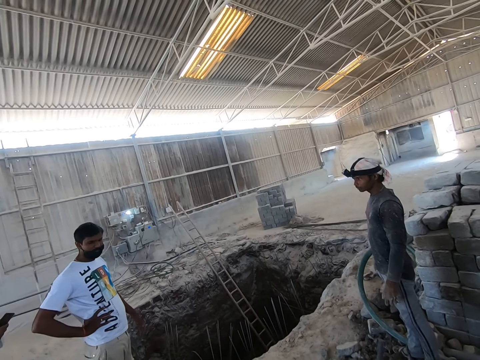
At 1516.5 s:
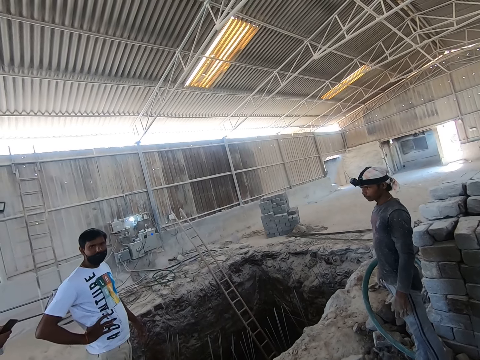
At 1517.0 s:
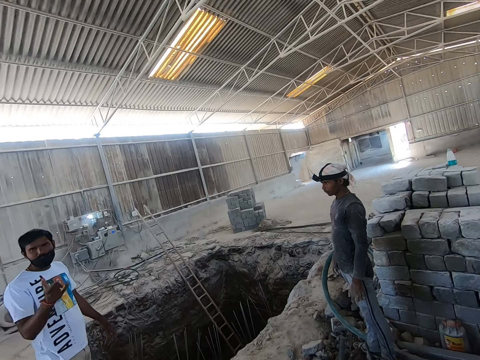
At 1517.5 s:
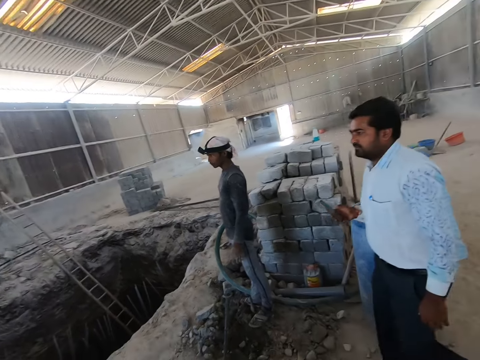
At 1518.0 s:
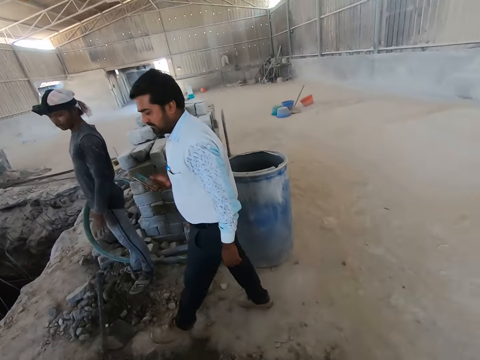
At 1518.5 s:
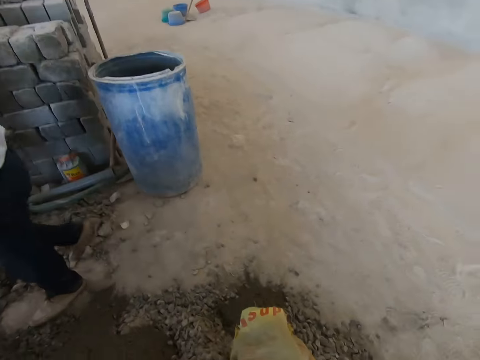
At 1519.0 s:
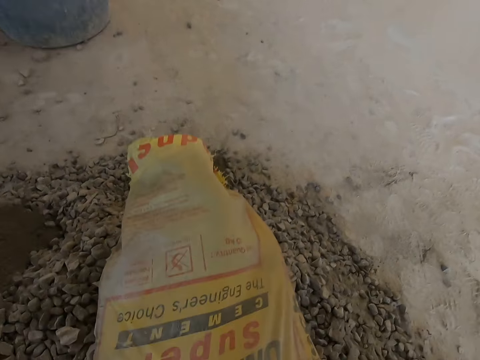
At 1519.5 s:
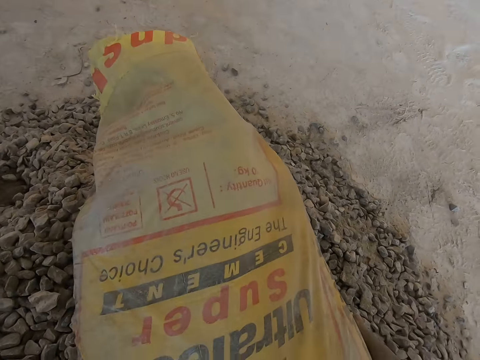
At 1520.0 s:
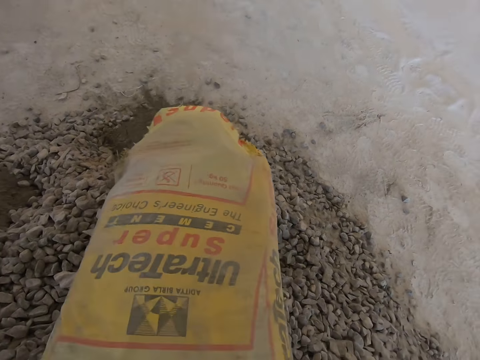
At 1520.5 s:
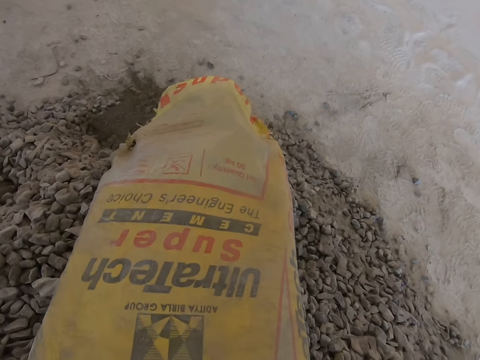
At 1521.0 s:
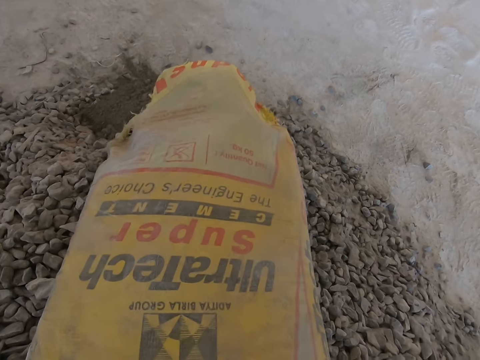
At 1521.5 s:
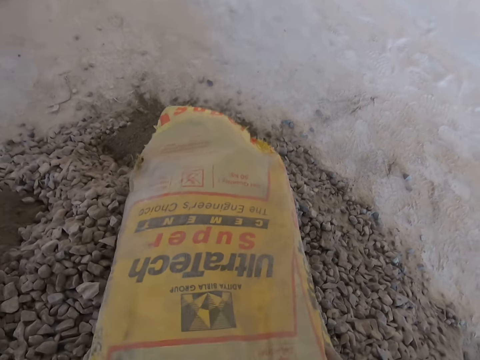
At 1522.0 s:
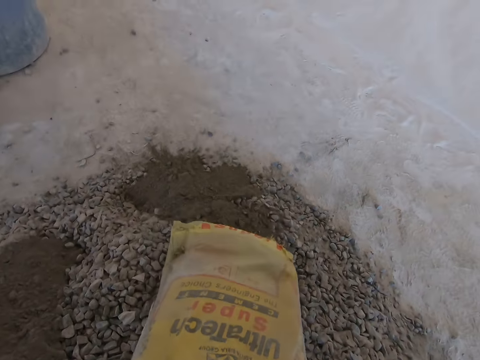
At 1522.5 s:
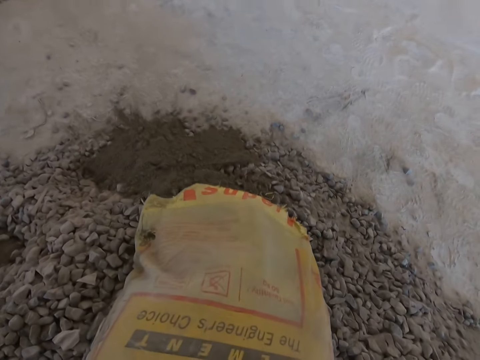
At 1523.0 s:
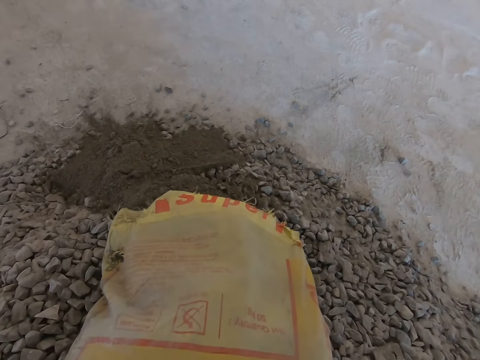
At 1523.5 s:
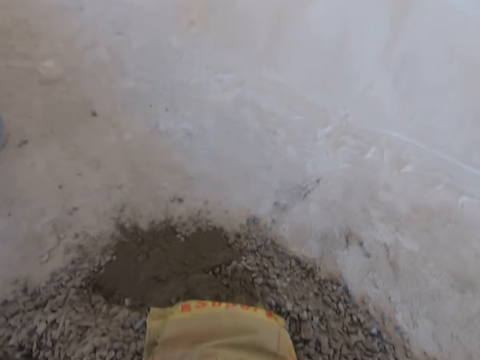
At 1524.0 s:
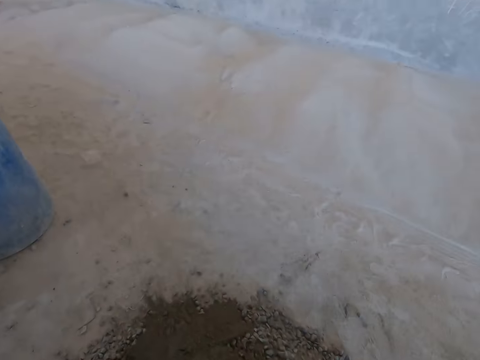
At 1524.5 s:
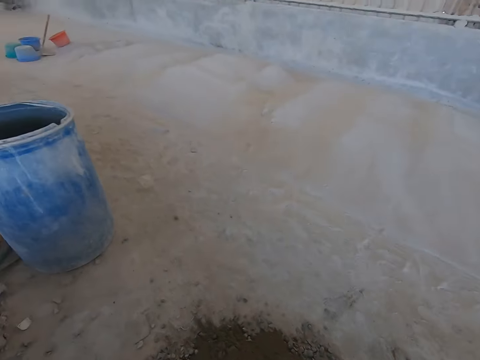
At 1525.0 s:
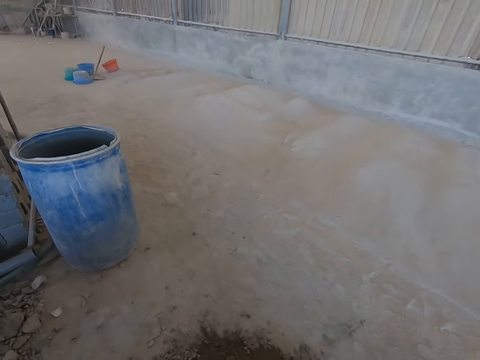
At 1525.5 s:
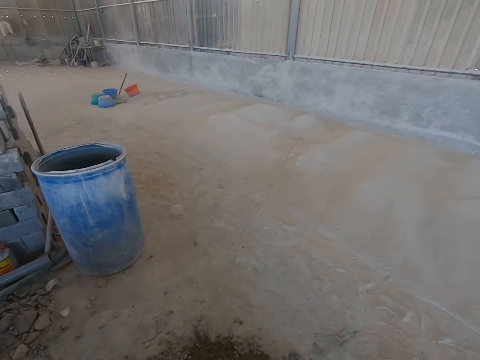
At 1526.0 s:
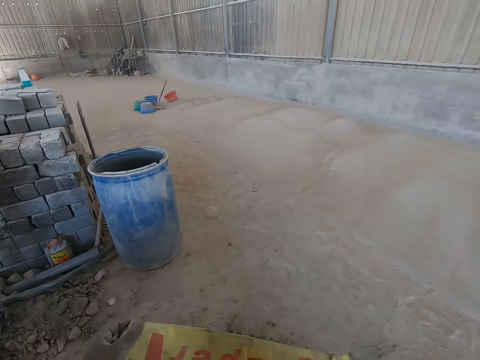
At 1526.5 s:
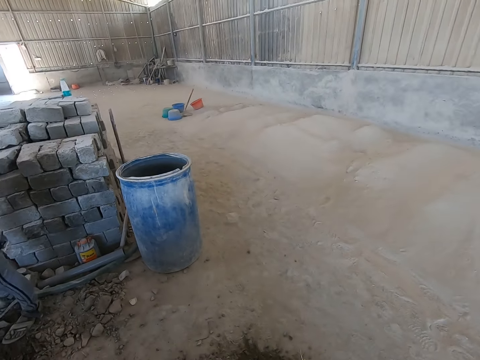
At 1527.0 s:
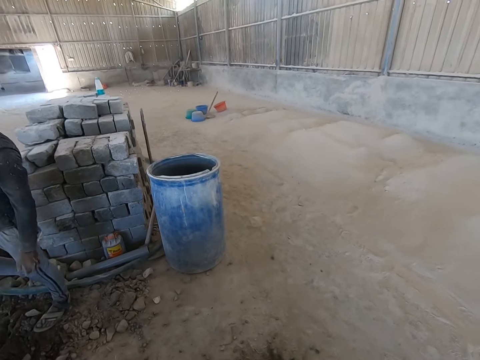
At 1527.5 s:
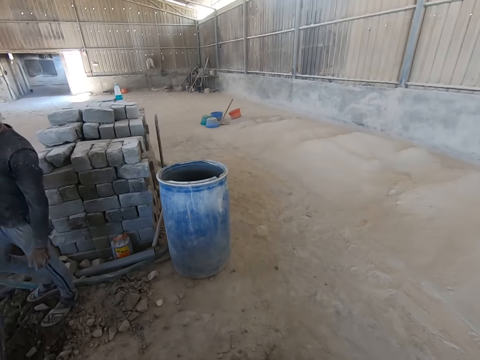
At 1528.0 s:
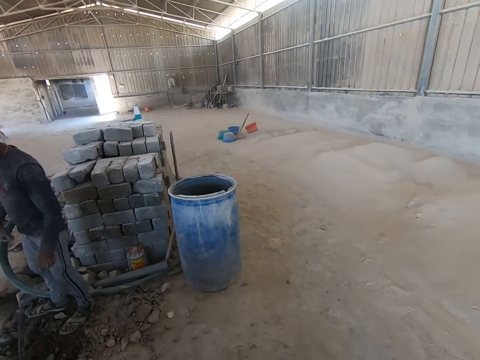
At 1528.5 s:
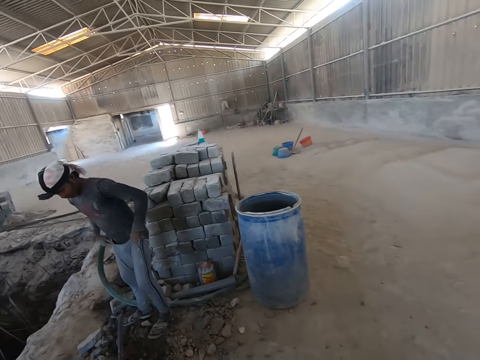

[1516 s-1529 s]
The camera wearer looks around the building site. He touches a bag of cement on the ground with his hands. He pours the cement out of the bag to the gravel on the ground with his hands.

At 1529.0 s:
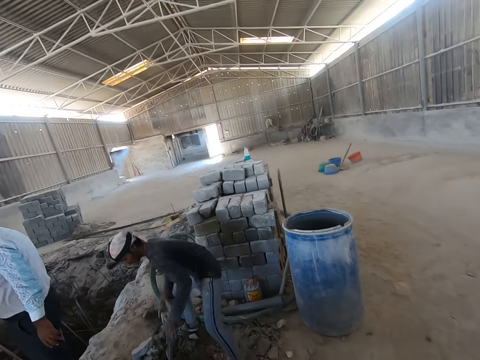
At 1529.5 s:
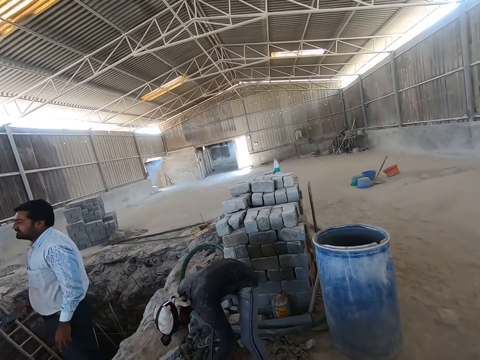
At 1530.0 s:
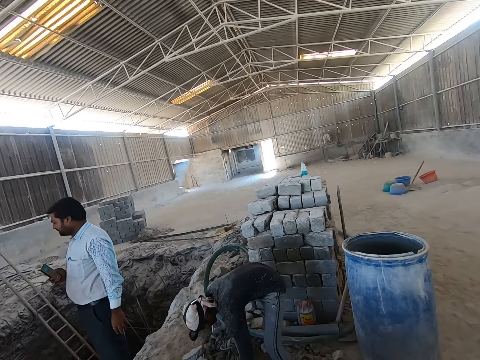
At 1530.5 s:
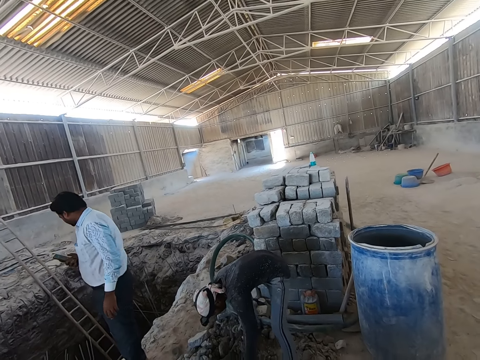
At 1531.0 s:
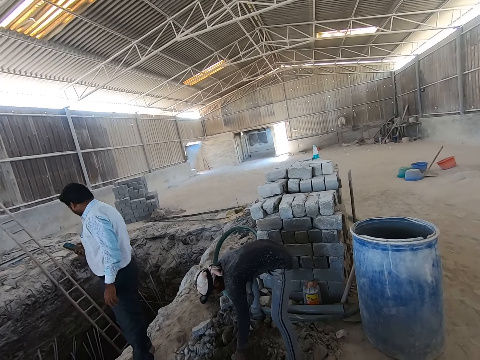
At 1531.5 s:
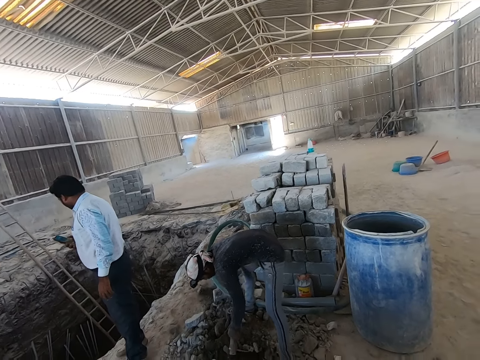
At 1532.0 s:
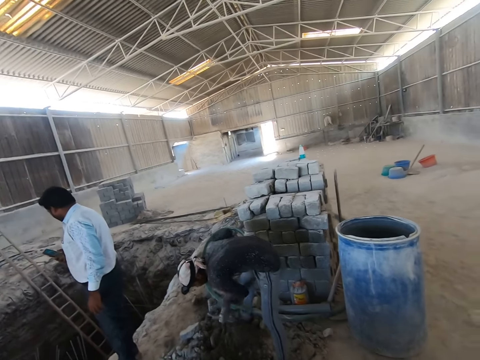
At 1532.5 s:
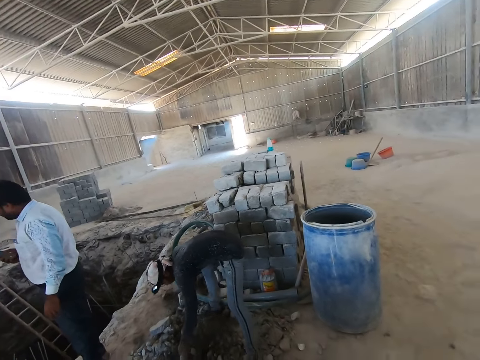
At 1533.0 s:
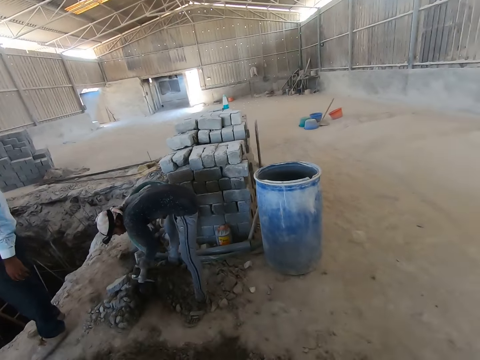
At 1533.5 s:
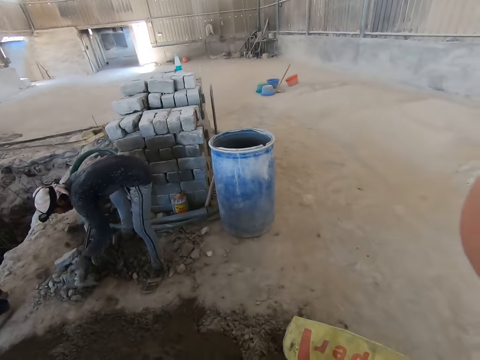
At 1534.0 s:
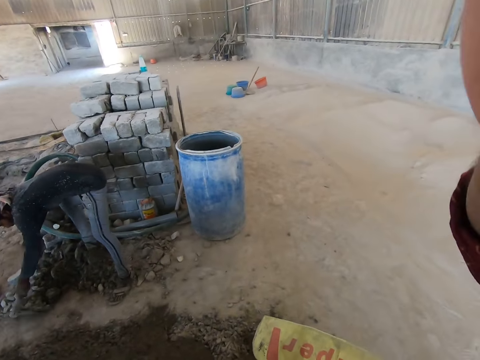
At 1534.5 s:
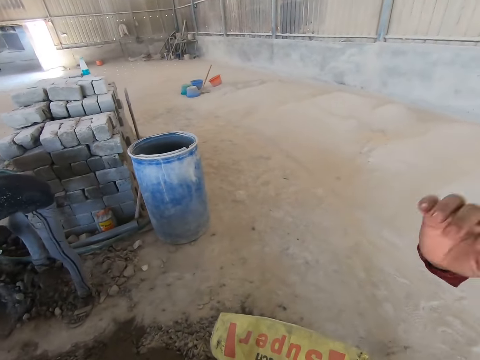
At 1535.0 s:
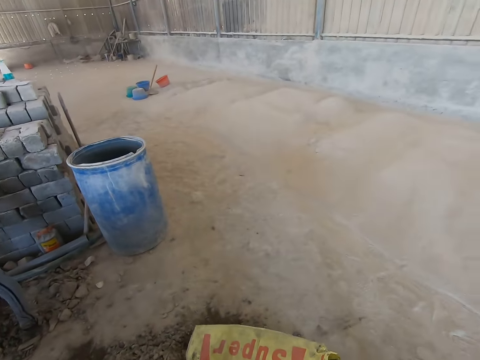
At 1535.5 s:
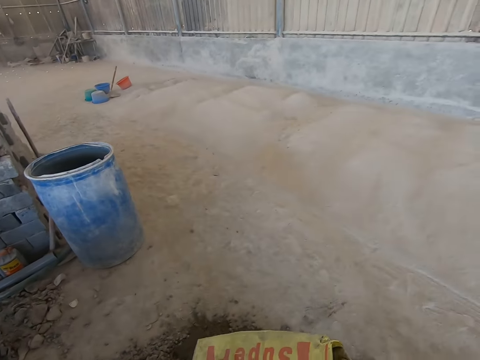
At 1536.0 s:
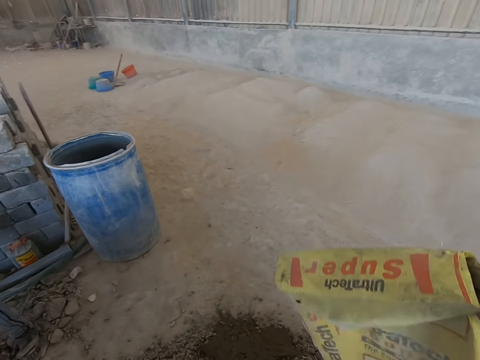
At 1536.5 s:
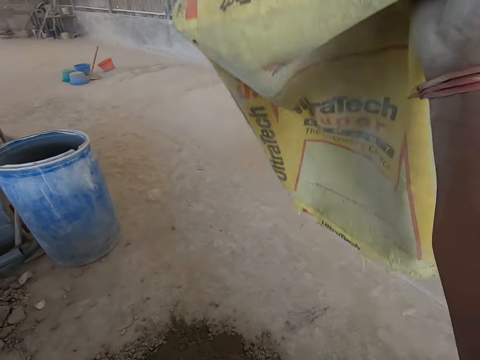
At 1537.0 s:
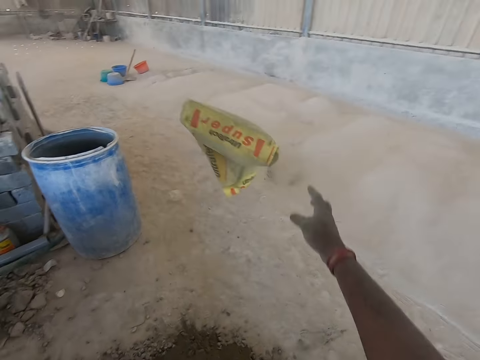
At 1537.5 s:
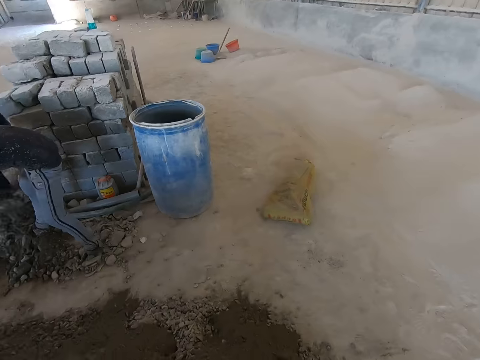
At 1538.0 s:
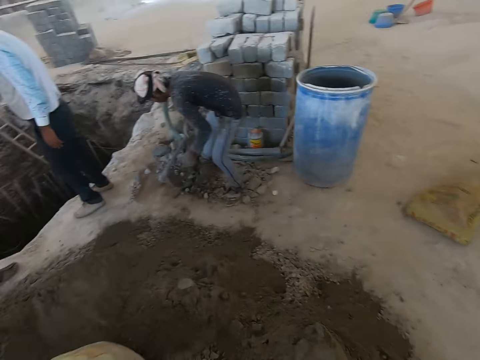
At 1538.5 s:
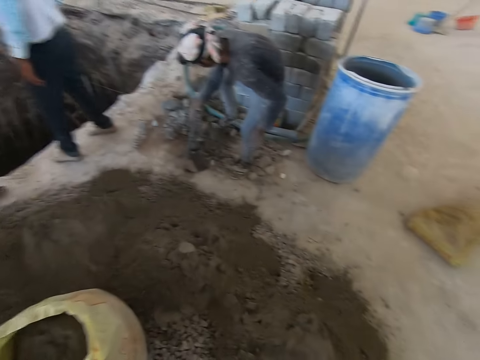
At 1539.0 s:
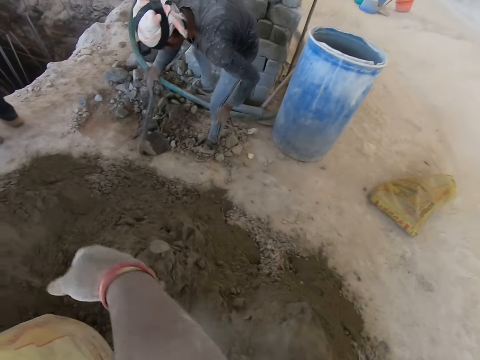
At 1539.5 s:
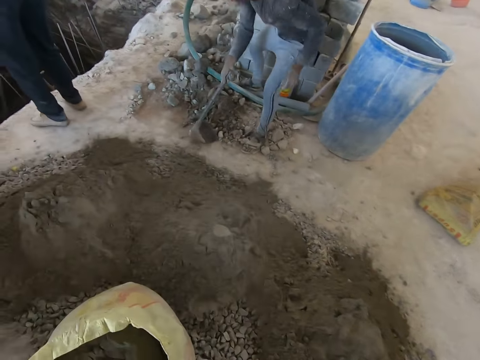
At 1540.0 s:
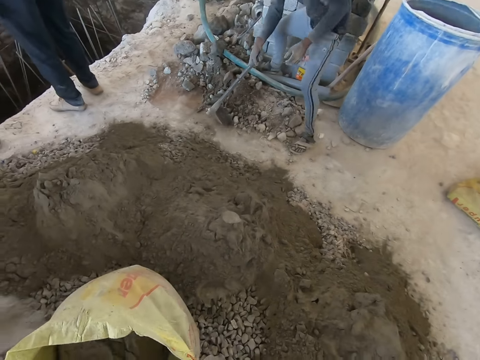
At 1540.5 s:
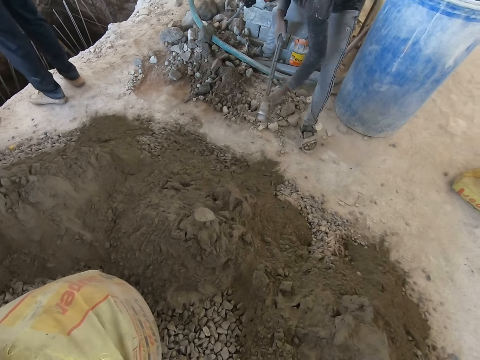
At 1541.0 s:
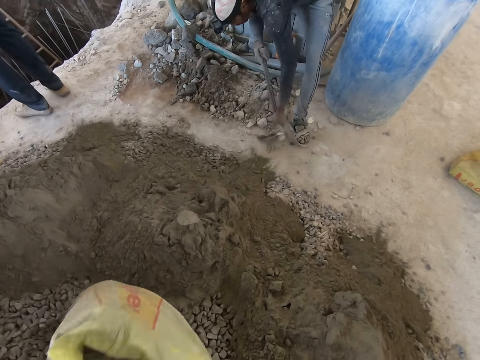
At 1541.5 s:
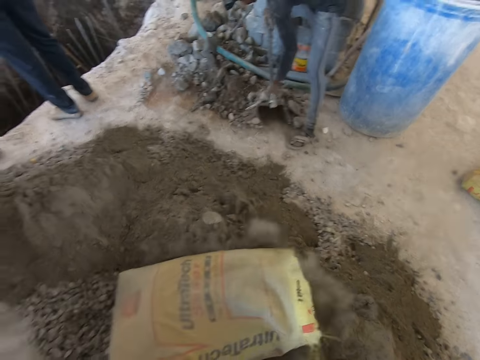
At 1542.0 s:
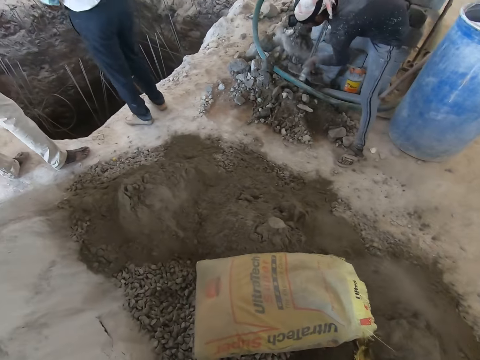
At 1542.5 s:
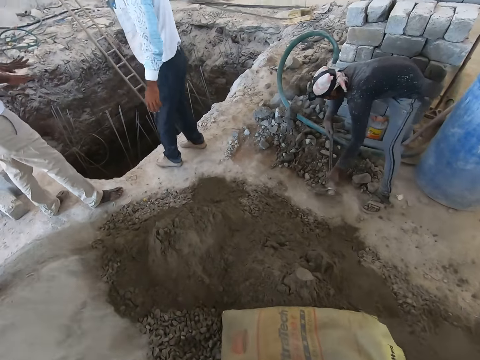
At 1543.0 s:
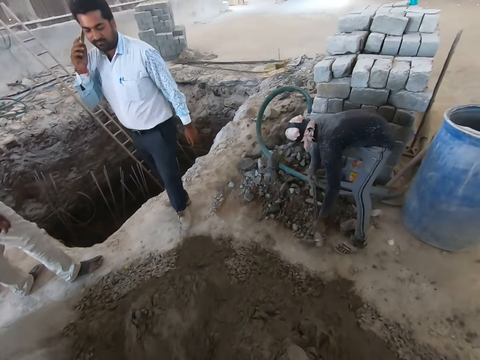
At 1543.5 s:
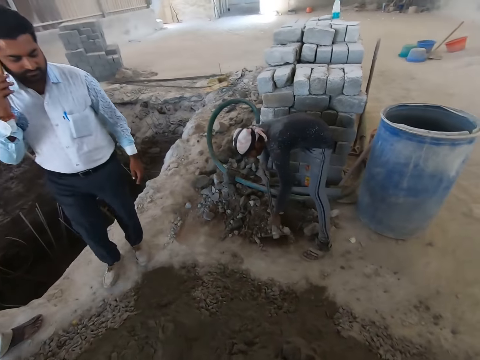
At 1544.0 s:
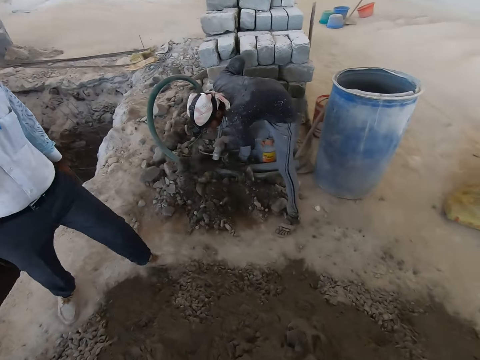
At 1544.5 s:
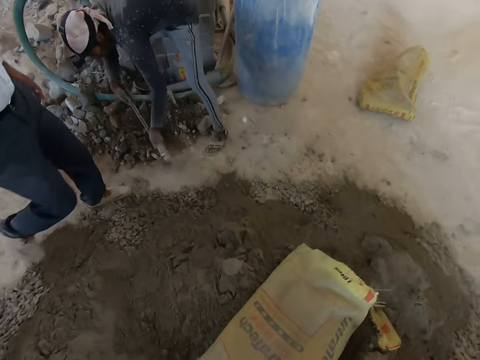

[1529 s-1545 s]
A man packs stones from the ground with a hoe in his hands. He packs stones from the ground with the hoe in his hands. He does so again. The camera wearer throws the cement bag to the ground with his right hand. He looks around the building site. He pours the cement on the gravel. The man packs stones from the ground with the hoe in his hands. The camera wearer pushes a bag of cement to the ground with his hands. The man packs stones from the ground with the hoe in his hands.
